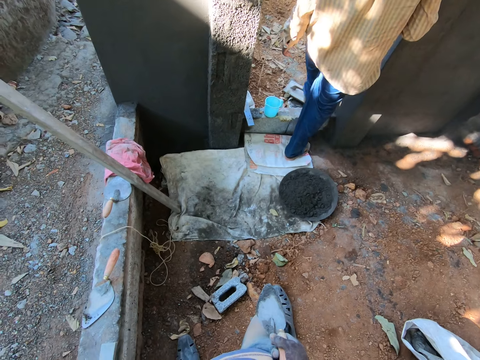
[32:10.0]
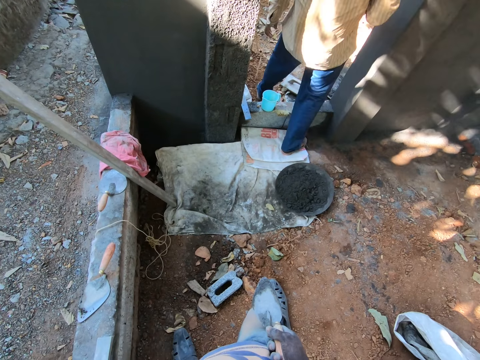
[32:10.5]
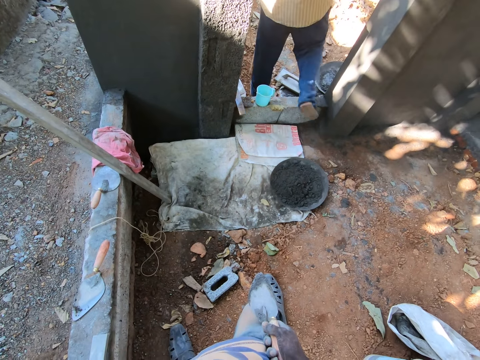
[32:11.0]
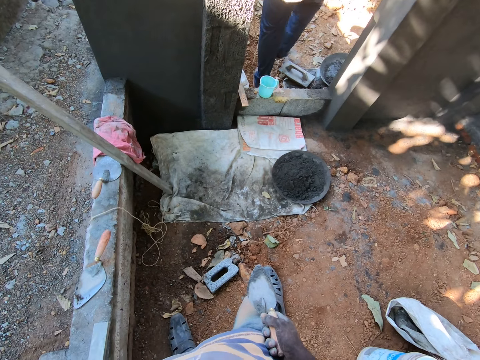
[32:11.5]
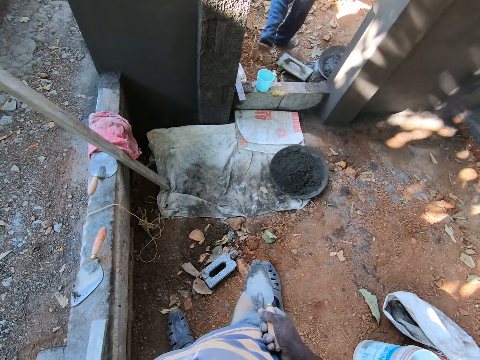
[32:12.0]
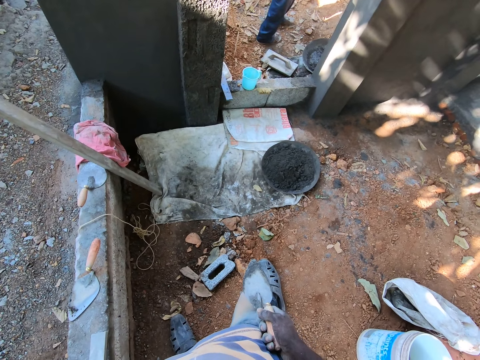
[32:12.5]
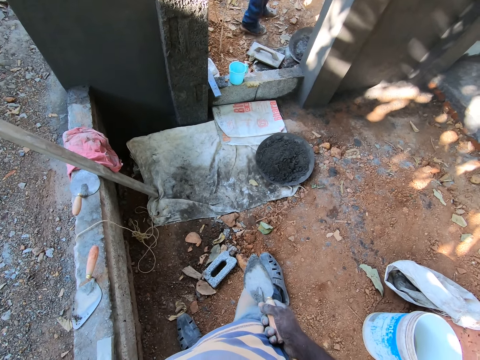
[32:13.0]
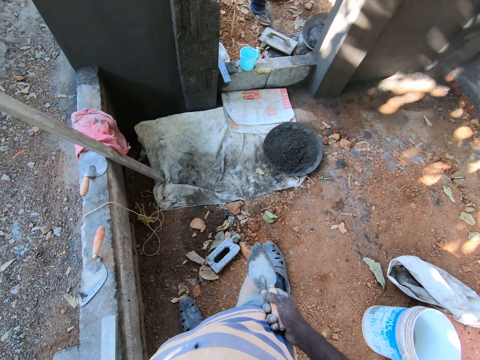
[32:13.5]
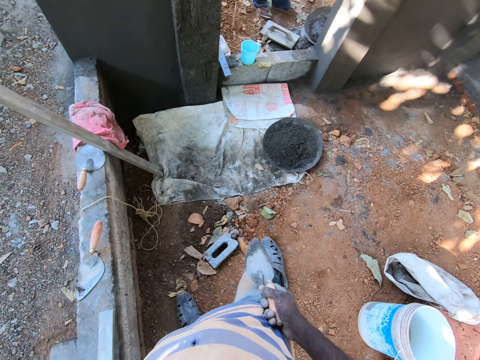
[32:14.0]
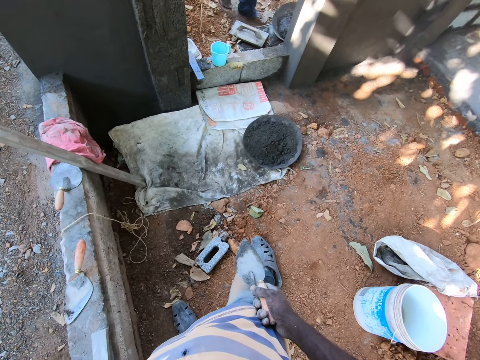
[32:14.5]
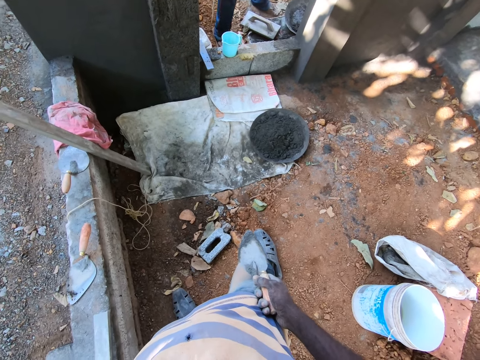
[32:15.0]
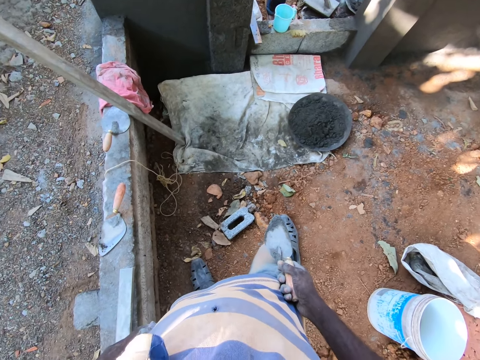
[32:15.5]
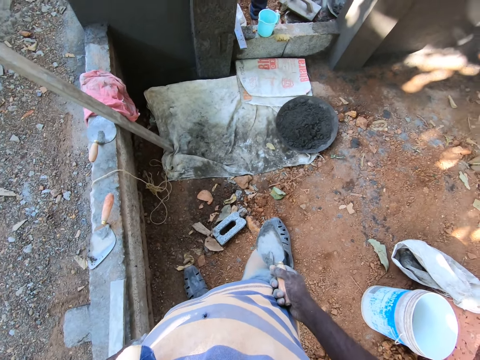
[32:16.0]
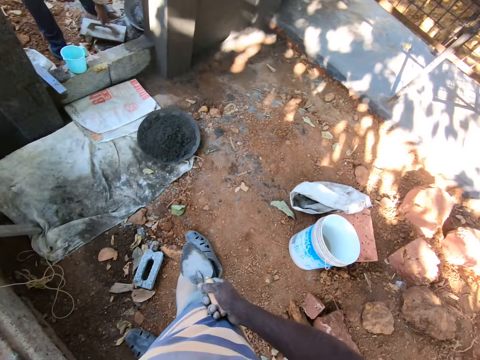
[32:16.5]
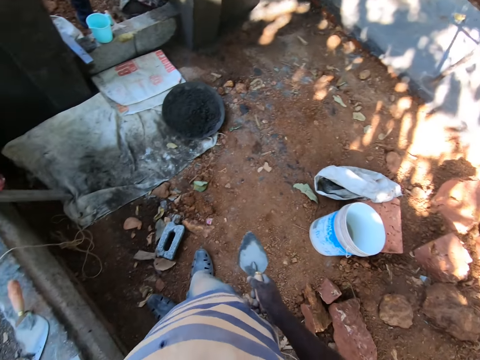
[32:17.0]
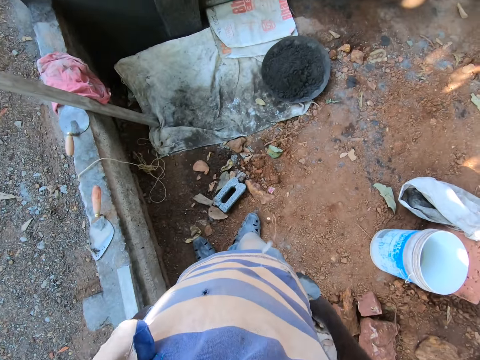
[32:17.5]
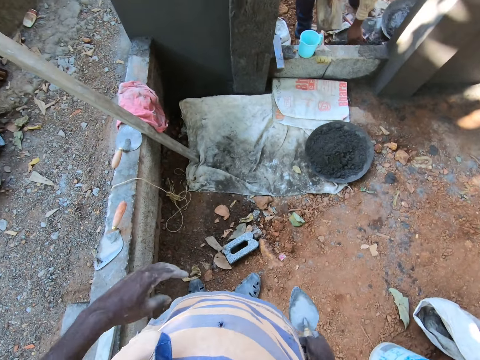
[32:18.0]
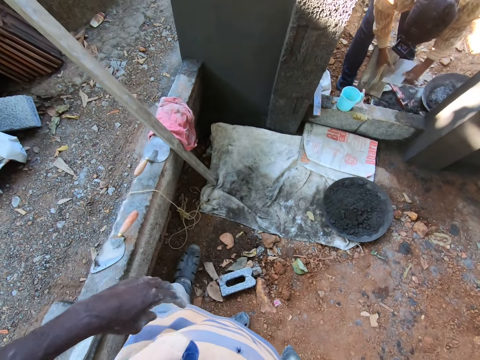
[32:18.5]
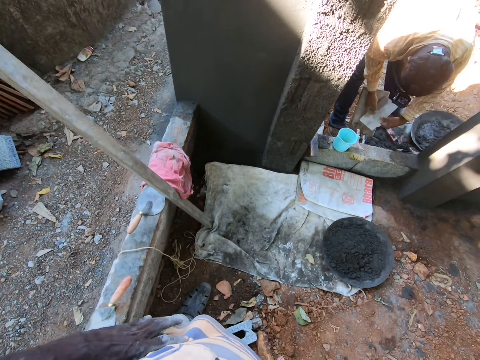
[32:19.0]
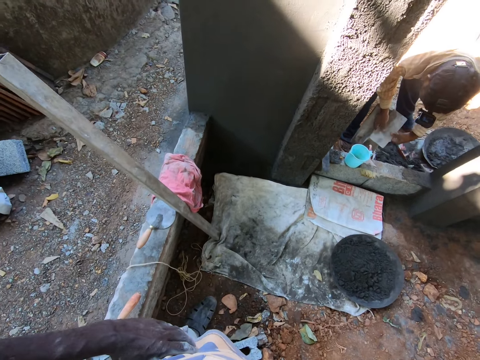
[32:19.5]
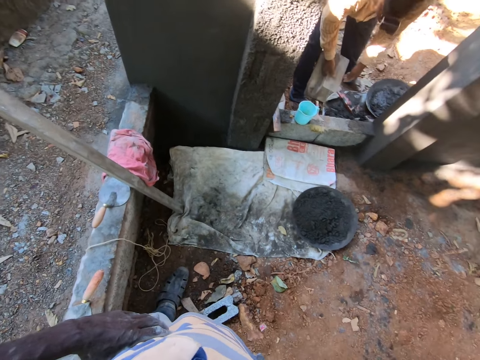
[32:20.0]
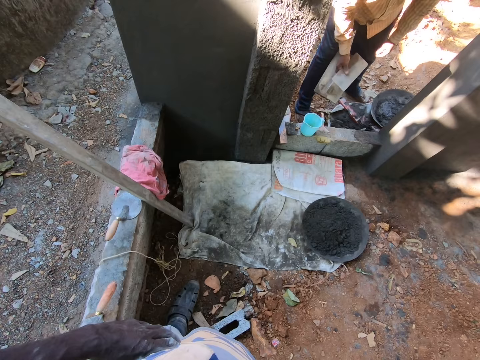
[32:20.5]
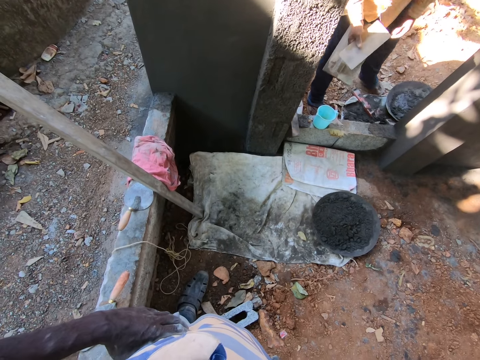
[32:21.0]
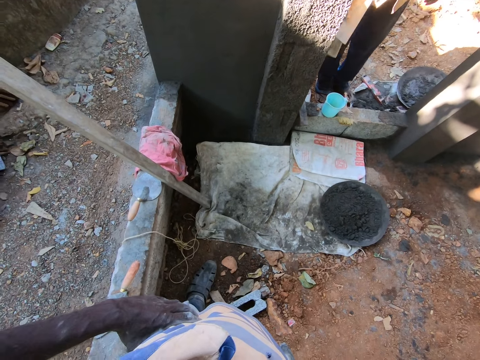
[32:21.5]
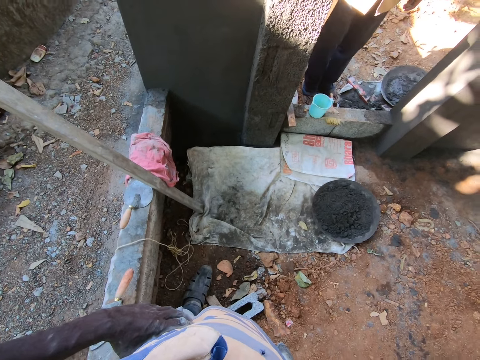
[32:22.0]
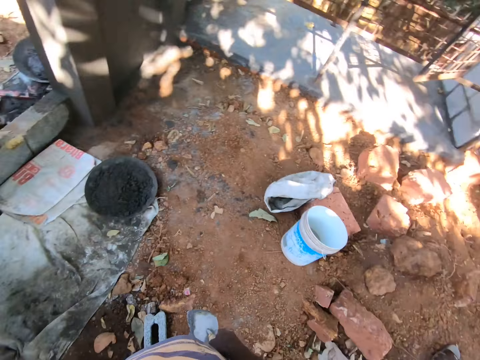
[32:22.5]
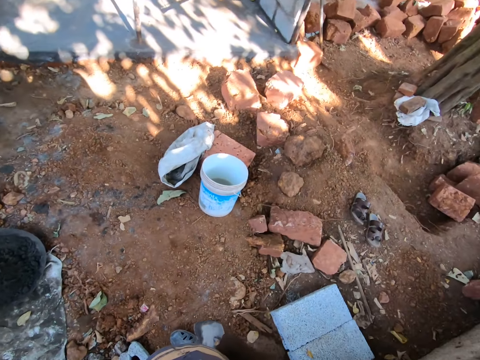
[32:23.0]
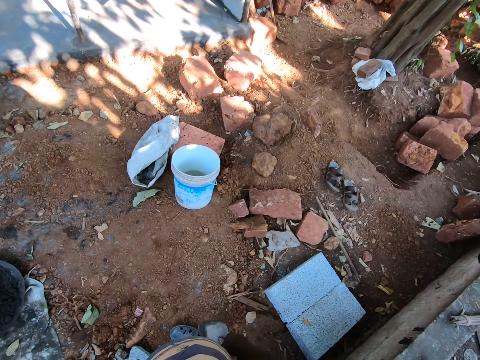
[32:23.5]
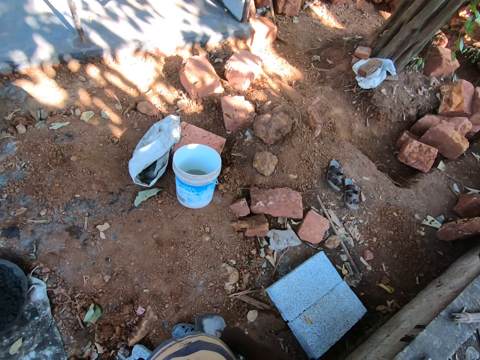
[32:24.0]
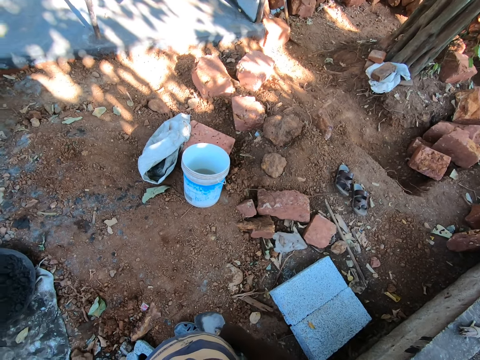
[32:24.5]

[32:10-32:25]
A man picks up a wooden float. The camera wearer interacts with the man at the building site. The man switches the float to the other hand and stands up. The camera wearer looks around the construction site.

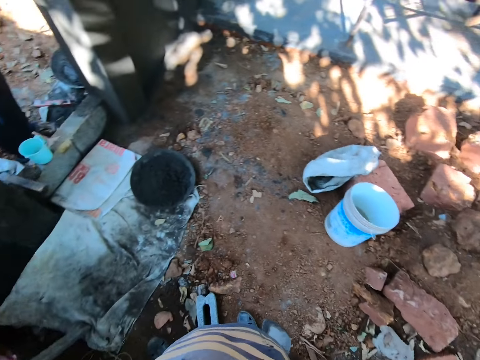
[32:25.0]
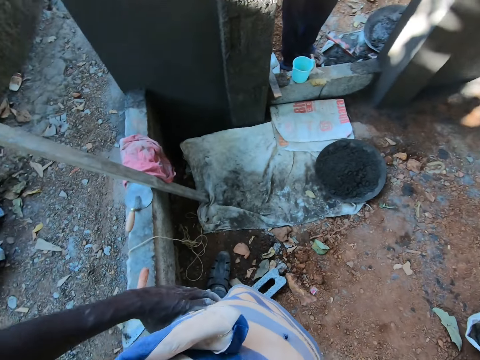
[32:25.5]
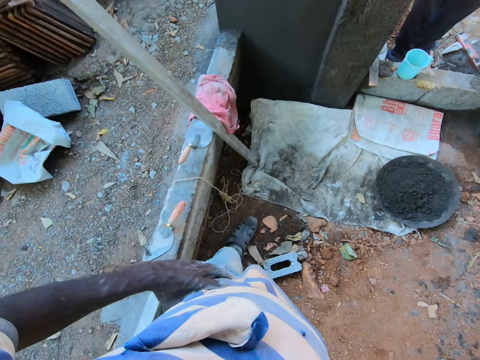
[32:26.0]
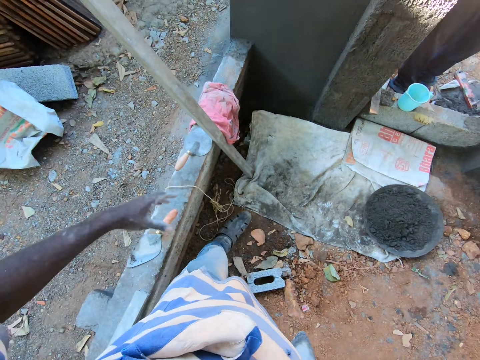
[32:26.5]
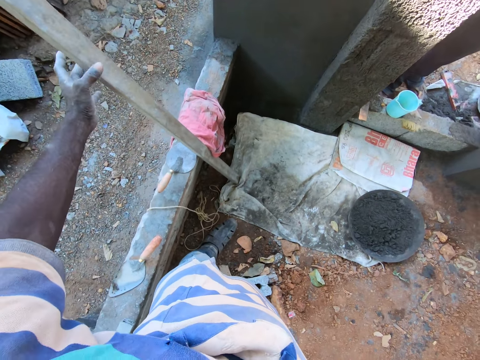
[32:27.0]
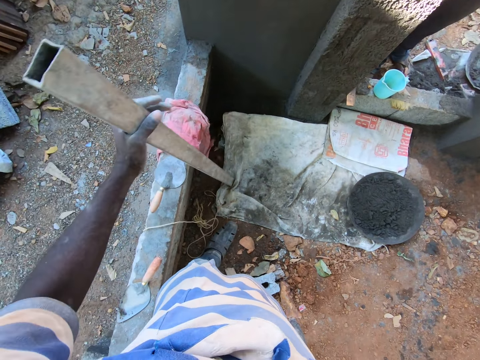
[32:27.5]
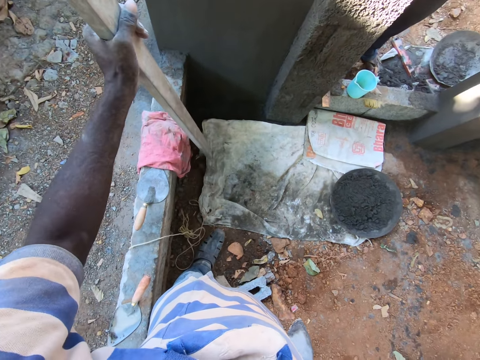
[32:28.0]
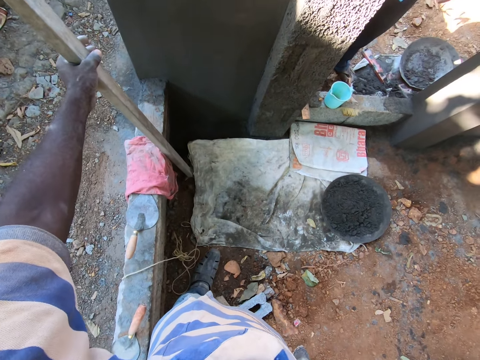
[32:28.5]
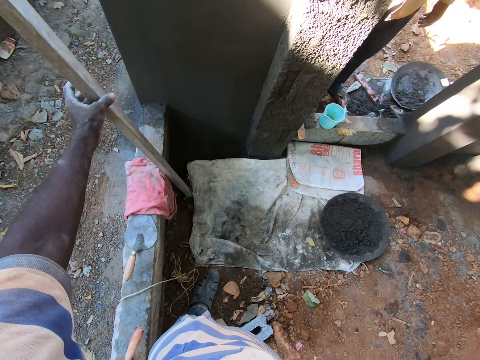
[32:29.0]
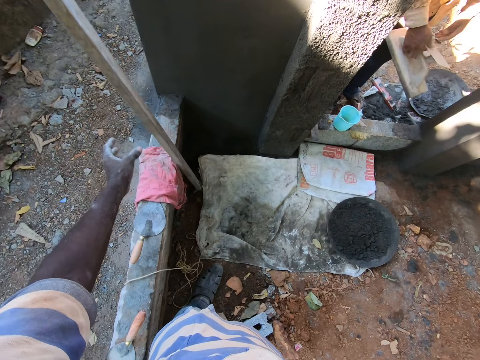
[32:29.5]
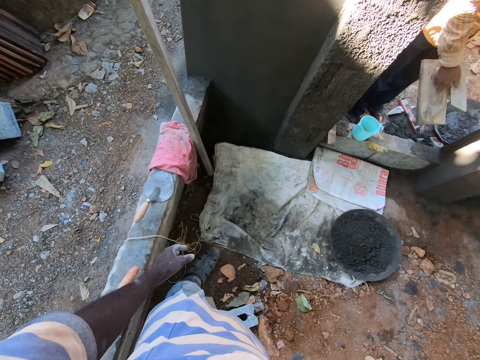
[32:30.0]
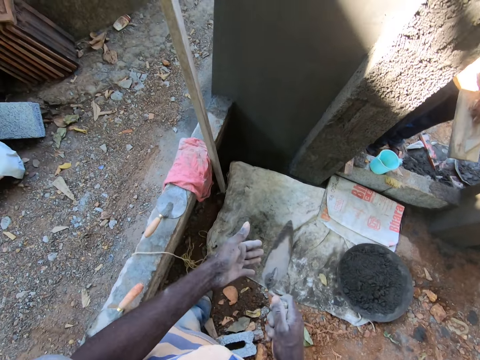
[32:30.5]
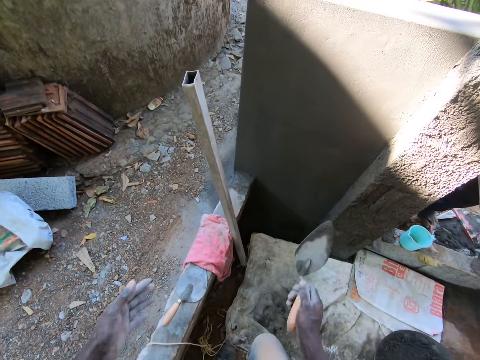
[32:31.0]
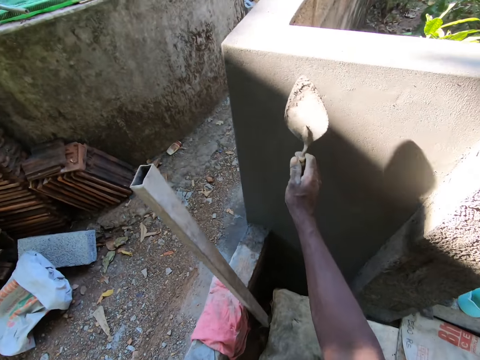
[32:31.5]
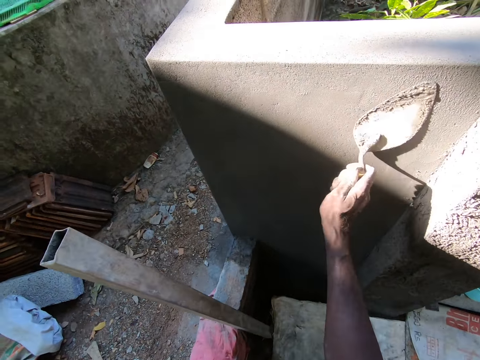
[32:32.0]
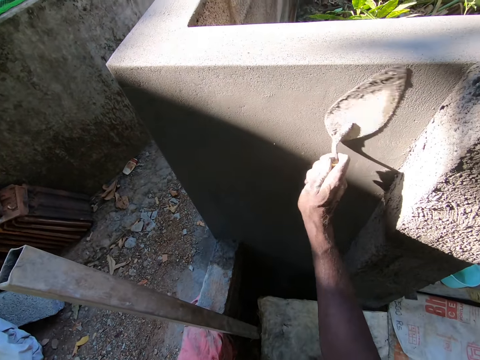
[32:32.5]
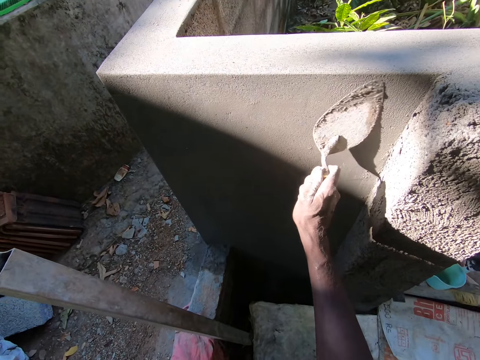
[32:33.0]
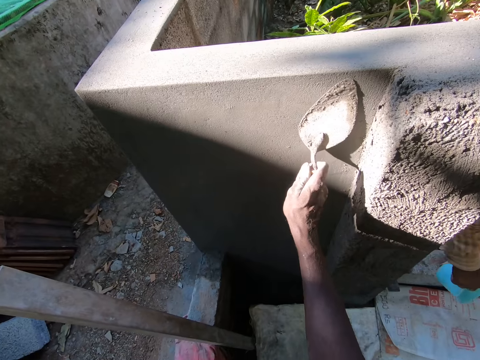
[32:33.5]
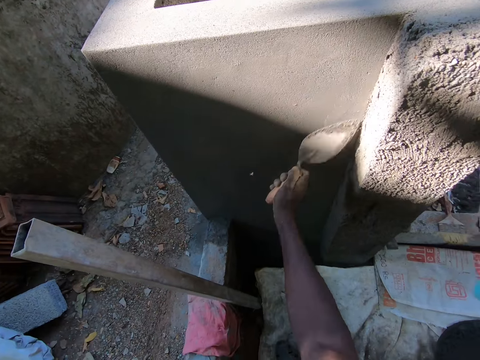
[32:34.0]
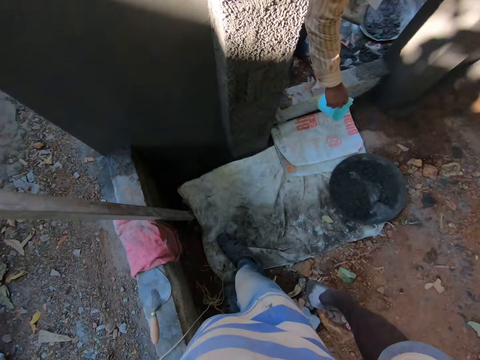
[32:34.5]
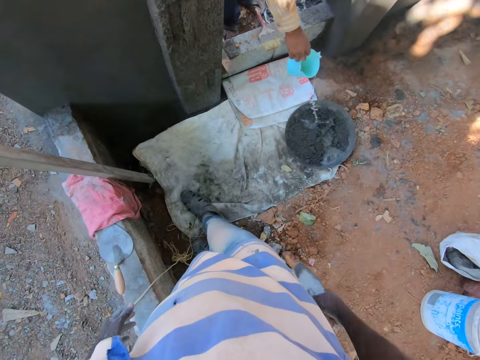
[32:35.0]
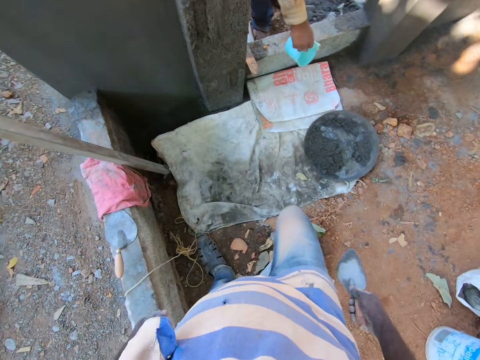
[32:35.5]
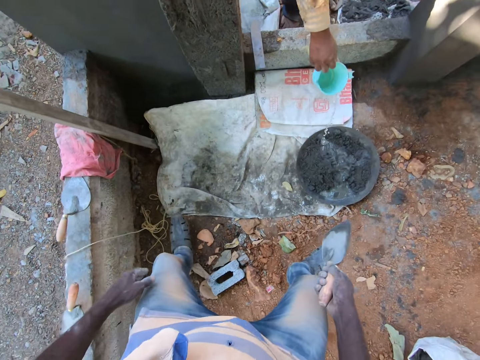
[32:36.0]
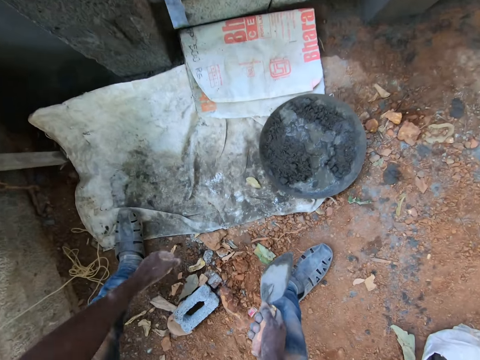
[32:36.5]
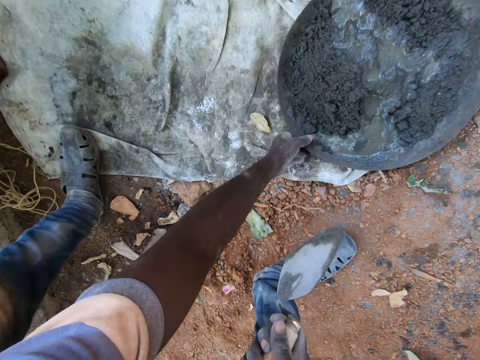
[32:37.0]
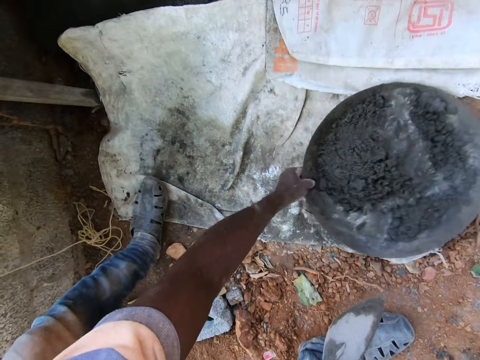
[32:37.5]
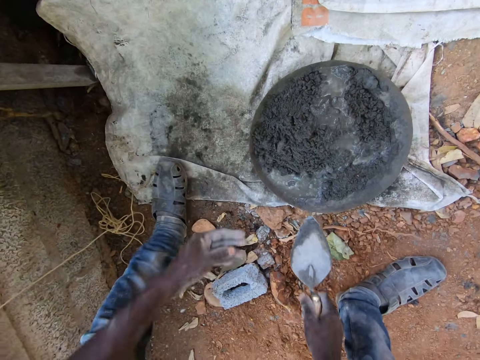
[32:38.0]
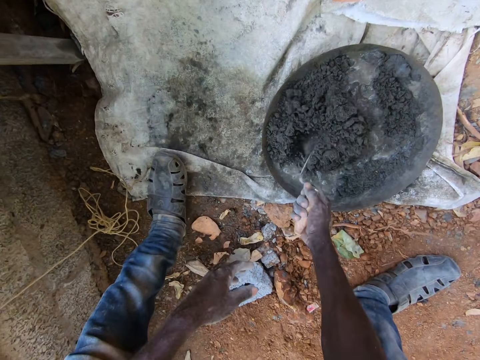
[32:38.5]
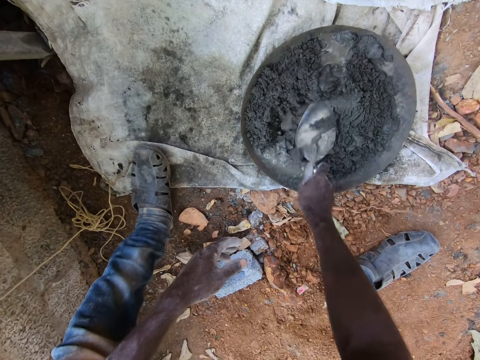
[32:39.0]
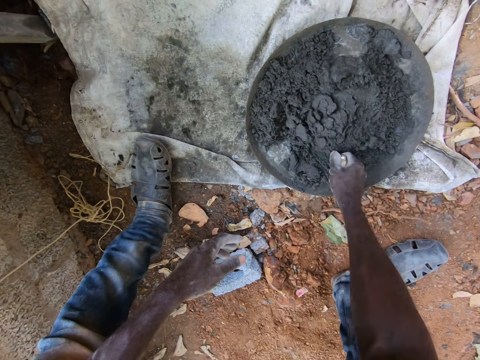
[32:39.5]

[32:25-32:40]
The camera wearer holds his waist. He pulls his hand off the waist. He adjusts the rod at the building site with his left hand. He picks up the metal. He sticks the metal on the ground. He touches his left hand with the scraper or trowel in his right hand. He wipes the shovel with his hand. He plasters the wall of the building site with the scraper in his right hand. He steps toward the wall. He interacts with a man at the building site. He pulls the trowel off the wall. The man pours water from a cup in his right hand into a pan on the ground. The camera wearer bends. He shifts the pan aside on the ground with his left hand. He mixes cement mortar in the pan with the scraper in his right hand.
